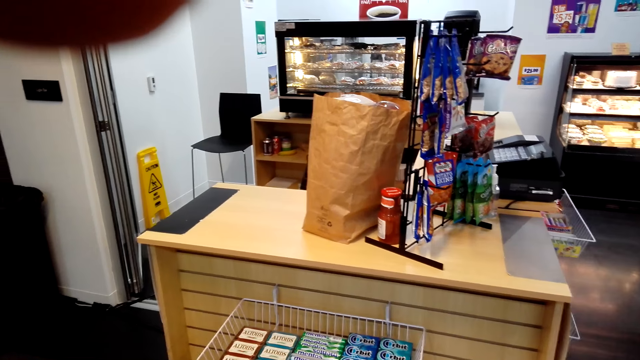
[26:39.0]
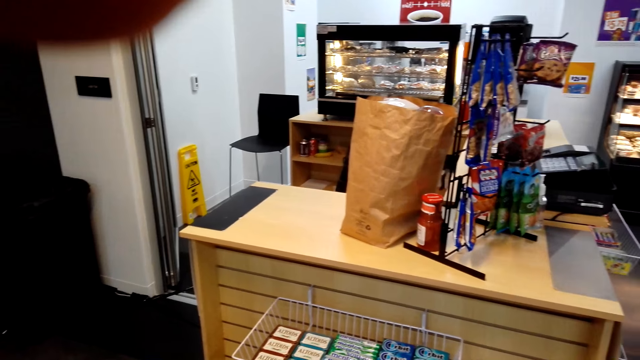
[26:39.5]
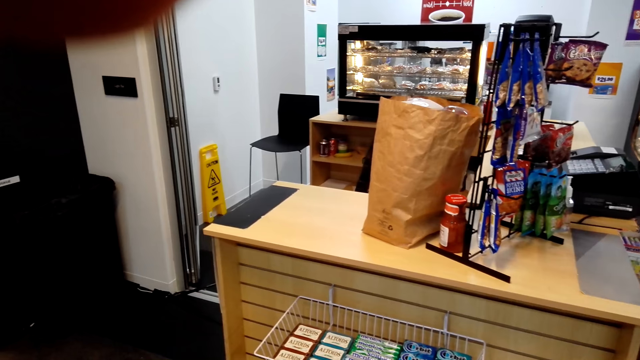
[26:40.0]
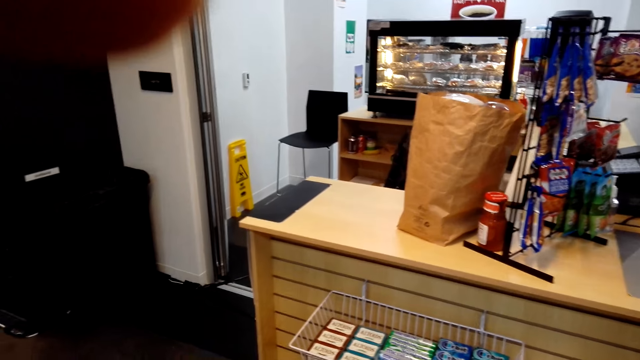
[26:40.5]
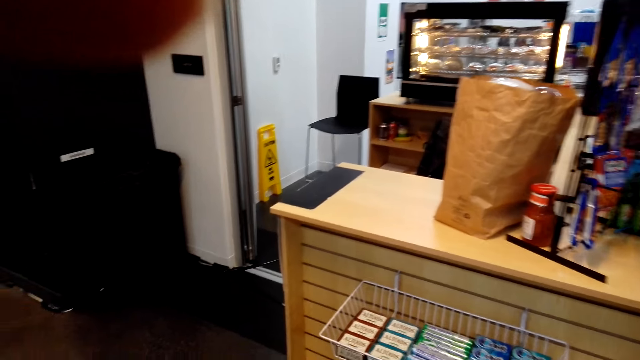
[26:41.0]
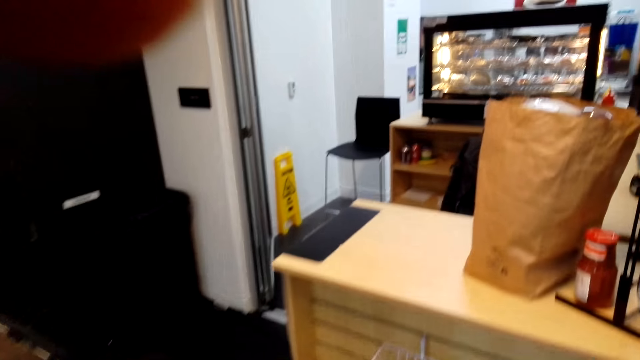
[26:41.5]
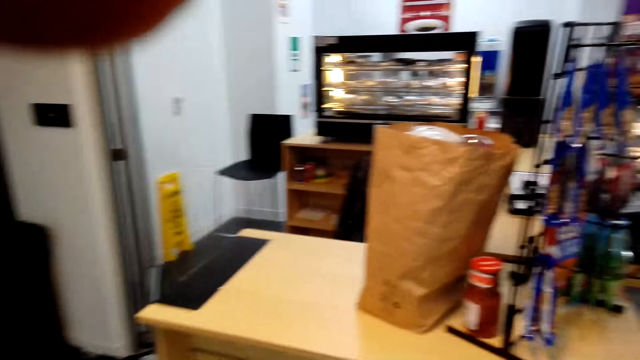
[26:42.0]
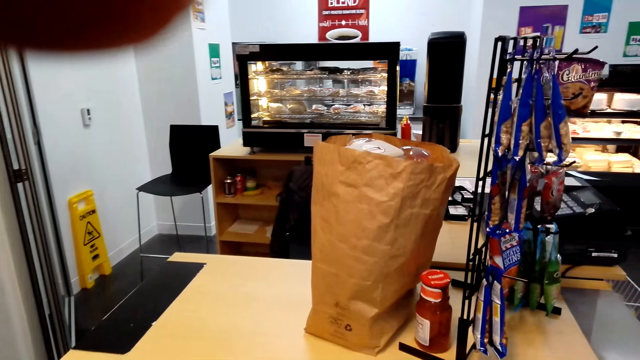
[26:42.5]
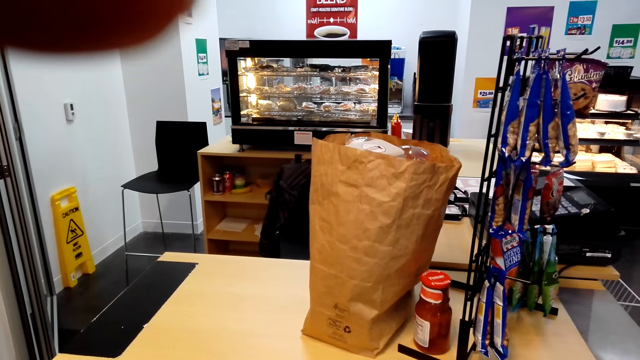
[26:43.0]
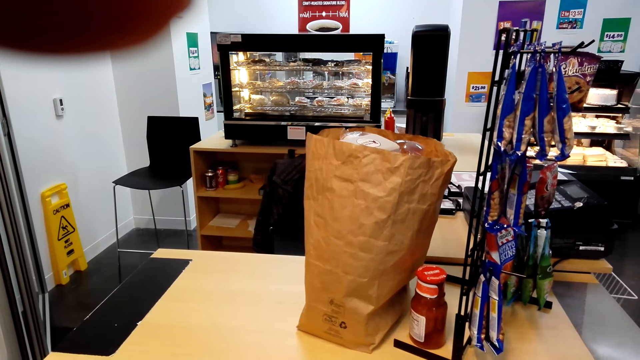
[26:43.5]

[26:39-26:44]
The camera wearer adjusts a camera.
